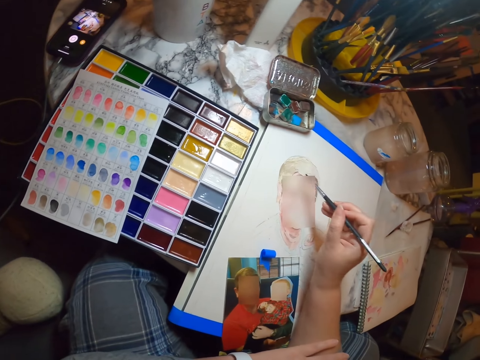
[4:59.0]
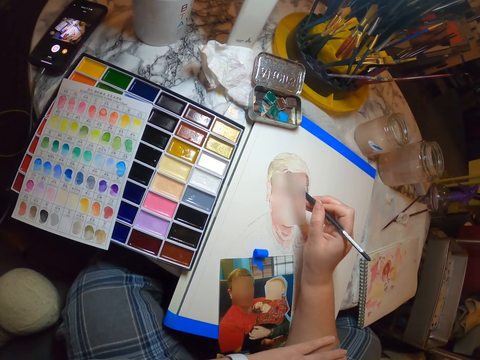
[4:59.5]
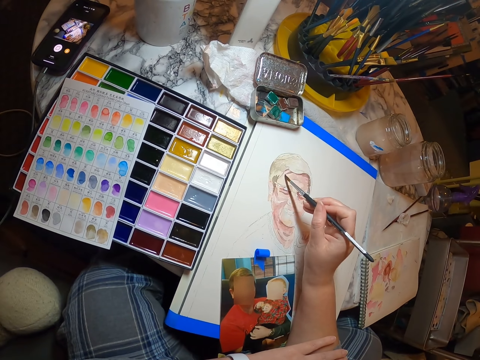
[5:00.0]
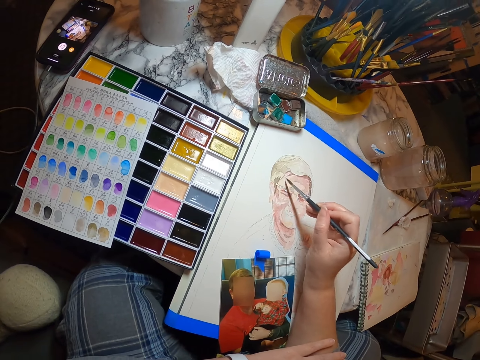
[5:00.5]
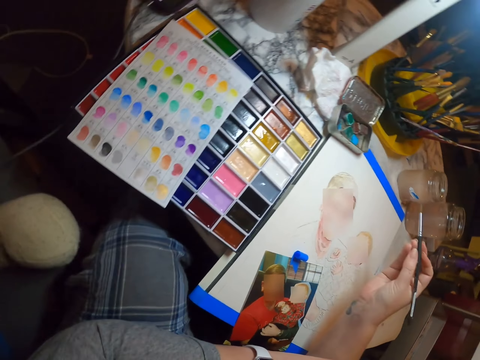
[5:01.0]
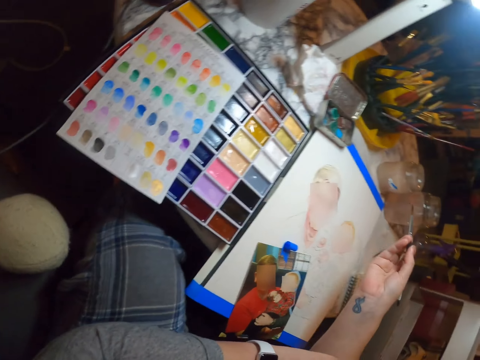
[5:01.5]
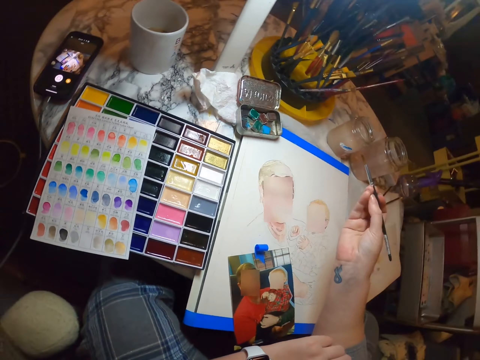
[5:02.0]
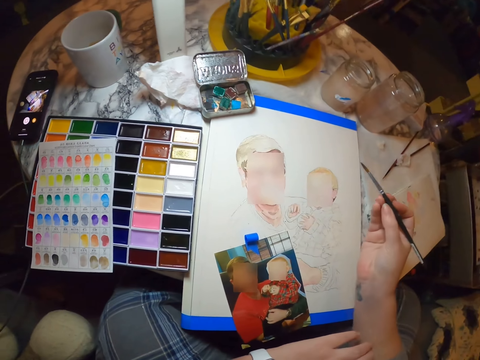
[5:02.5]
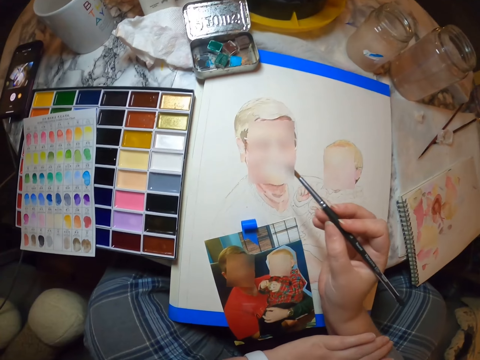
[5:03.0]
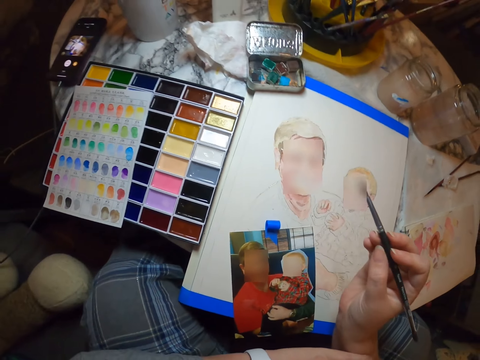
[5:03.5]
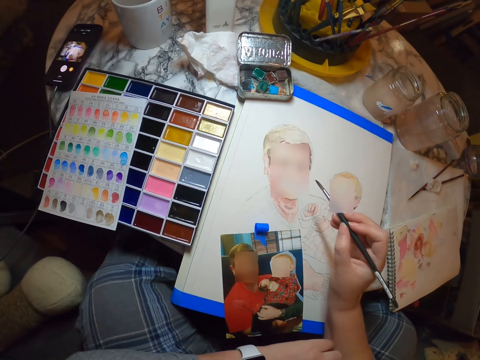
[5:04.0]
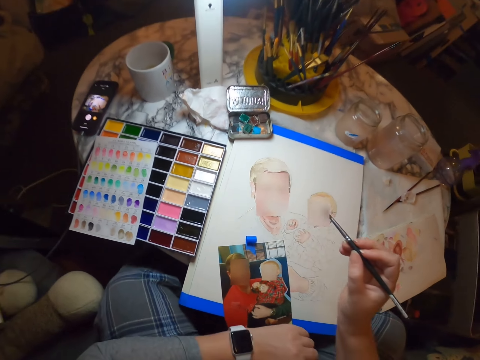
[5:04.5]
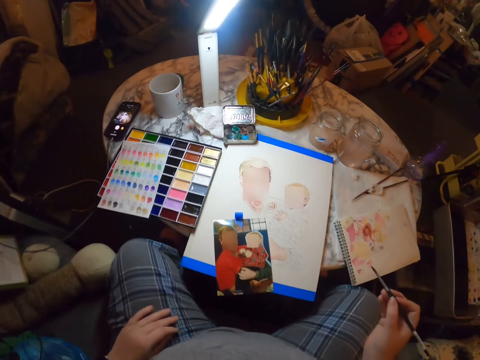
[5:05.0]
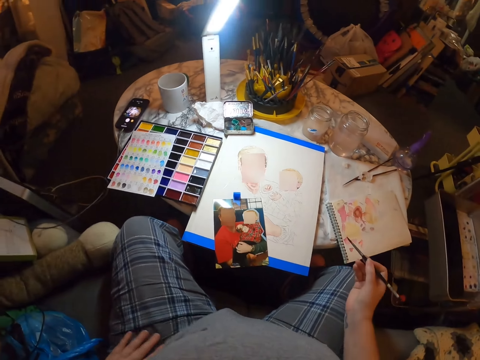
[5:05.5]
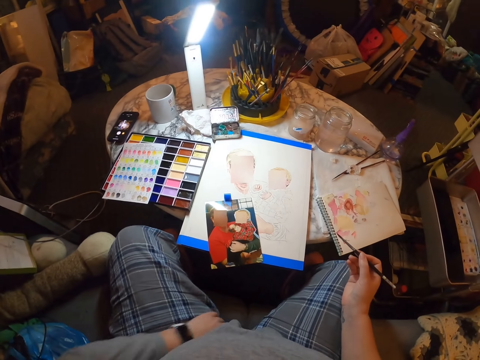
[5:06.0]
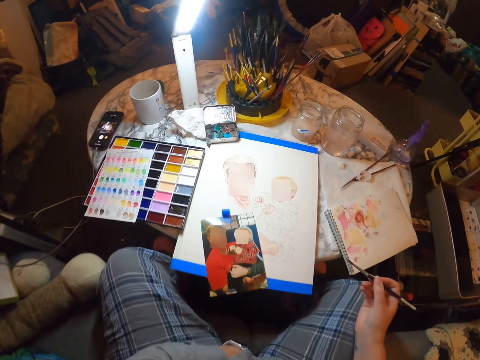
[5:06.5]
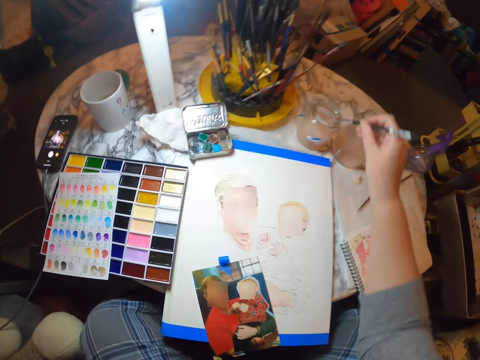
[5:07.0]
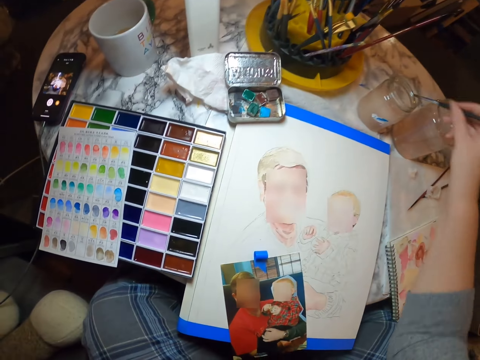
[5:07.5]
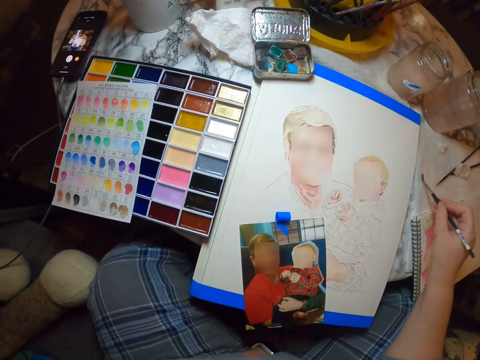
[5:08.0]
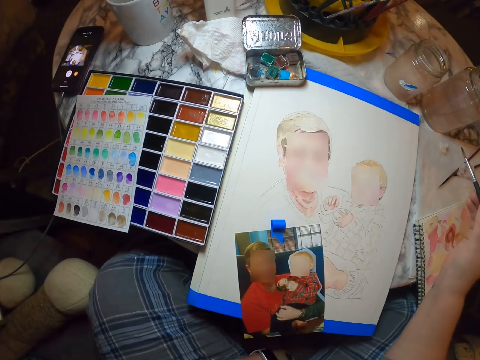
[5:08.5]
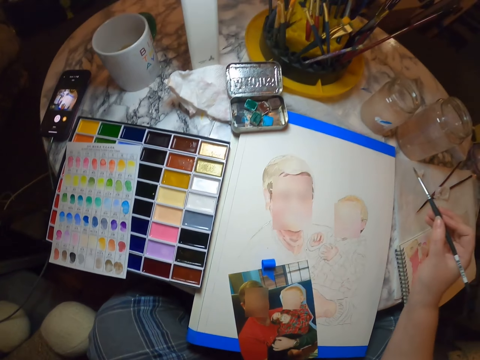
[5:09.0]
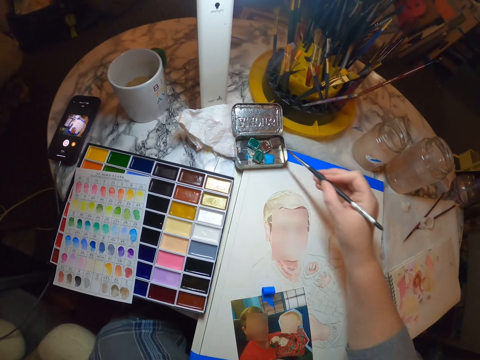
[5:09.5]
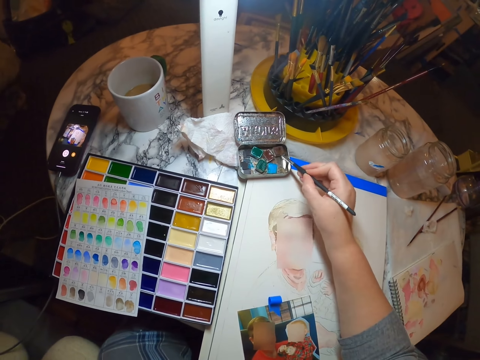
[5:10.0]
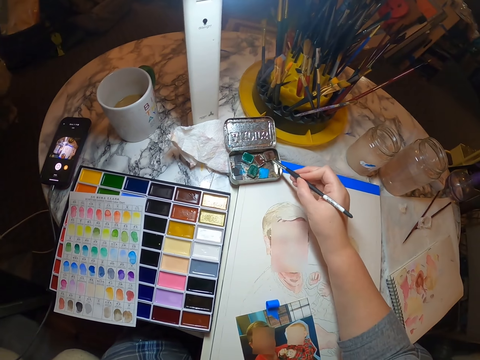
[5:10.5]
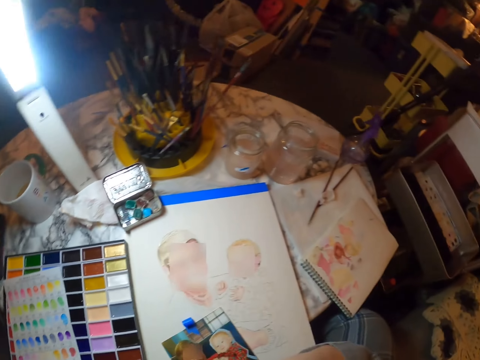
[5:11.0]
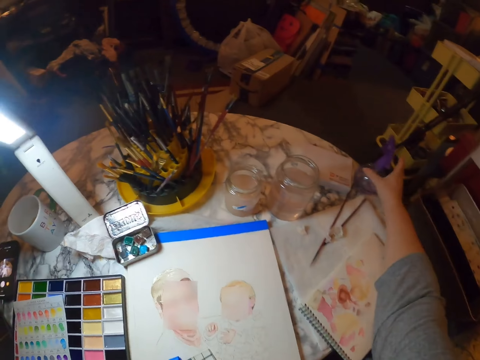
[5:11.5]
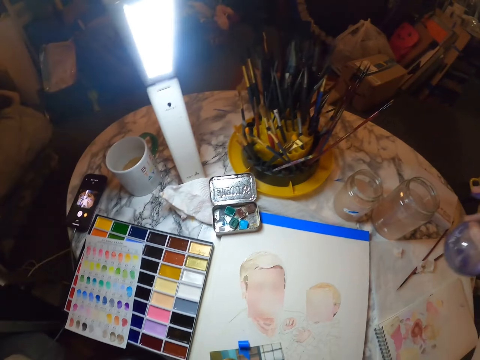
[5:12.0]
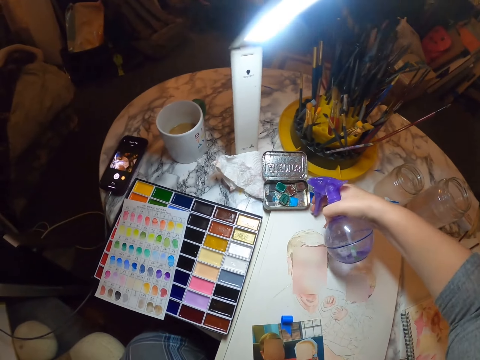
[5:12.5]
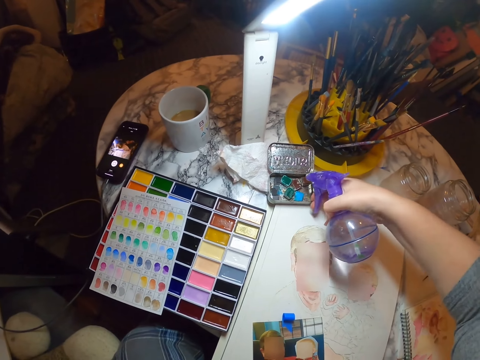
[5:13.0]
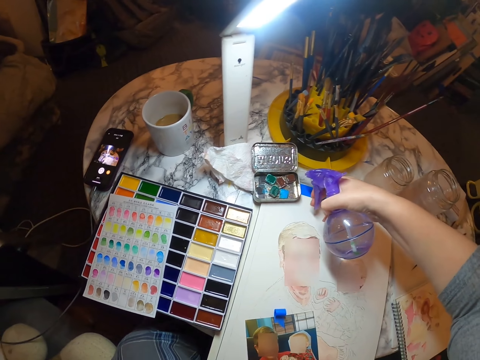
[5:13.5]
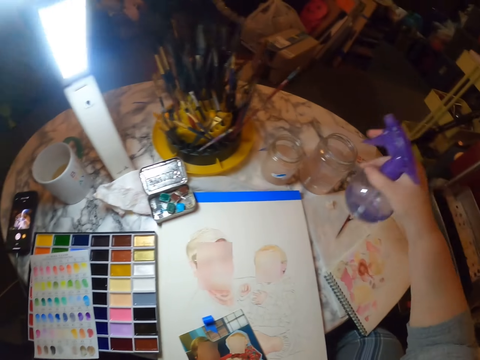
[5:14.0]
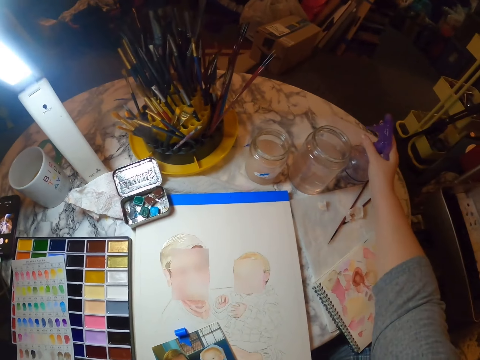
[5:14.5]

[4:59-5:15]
The camera wearer stares at the drawing. They raise the pen. They dip the paintbrush into the water. They stare at the sketch. They rub the paintbrush on the paint in the box. They adjust the camera. They pick up the spraying bottle. They spray water into the paint.

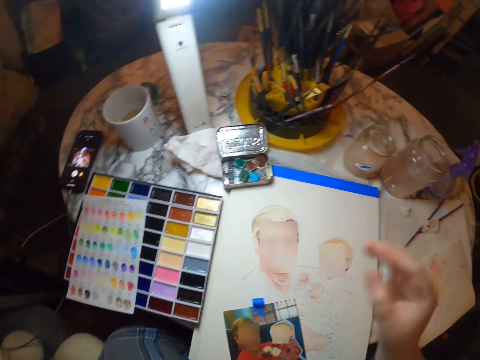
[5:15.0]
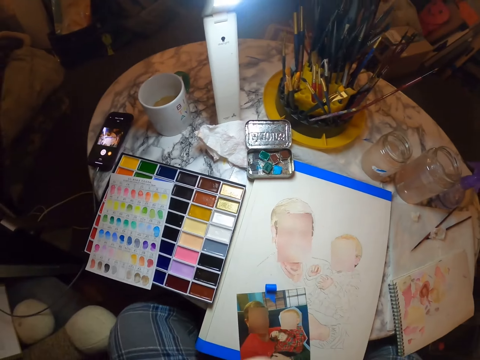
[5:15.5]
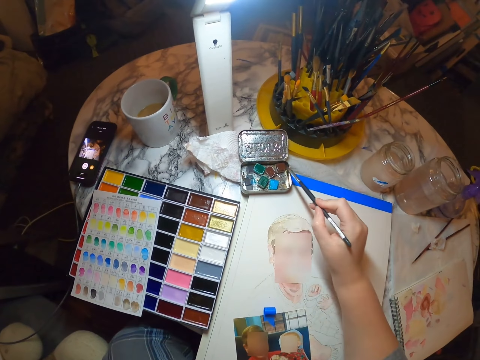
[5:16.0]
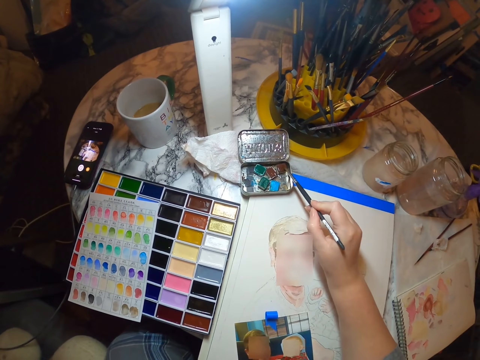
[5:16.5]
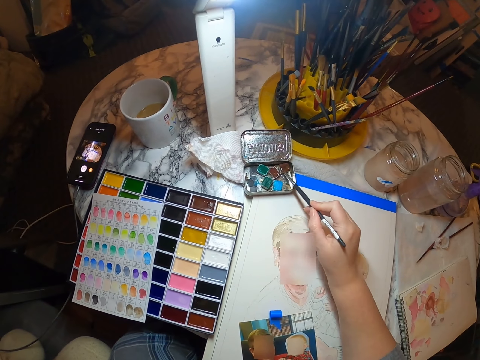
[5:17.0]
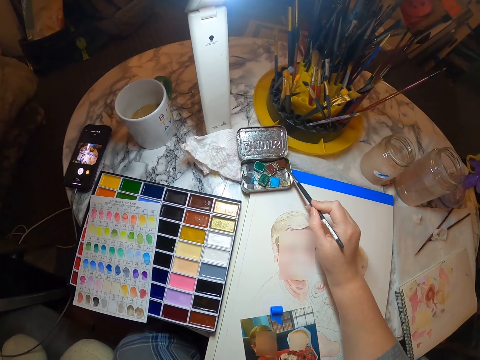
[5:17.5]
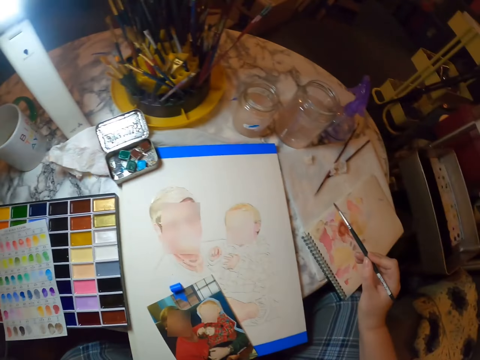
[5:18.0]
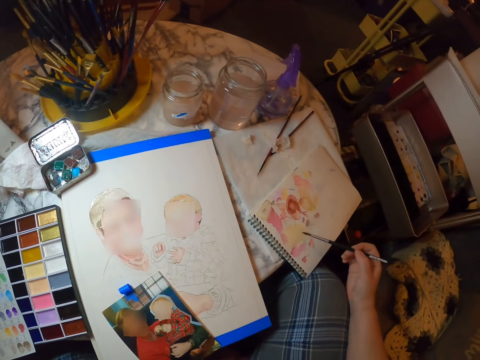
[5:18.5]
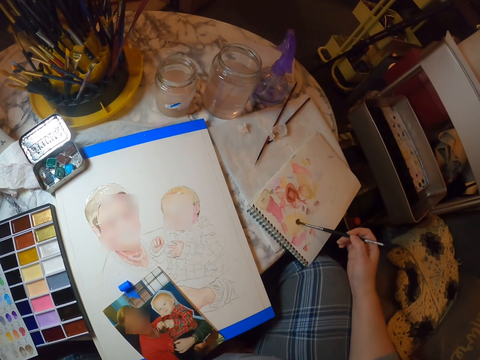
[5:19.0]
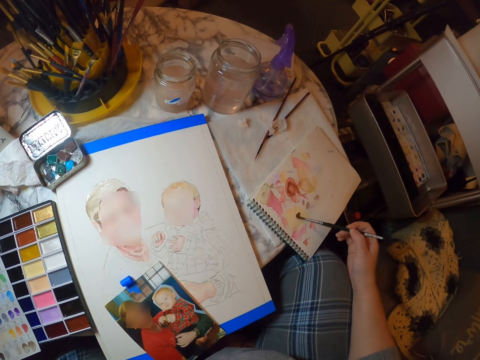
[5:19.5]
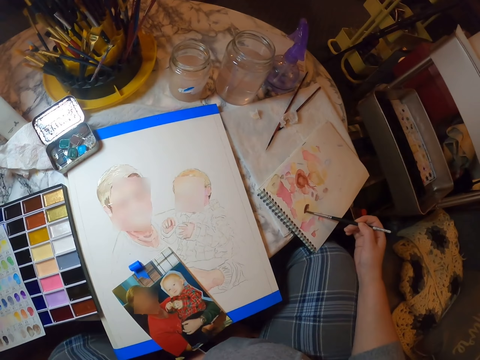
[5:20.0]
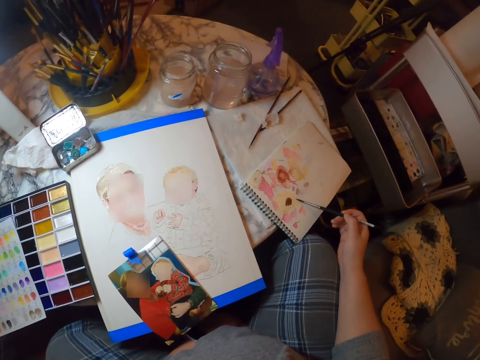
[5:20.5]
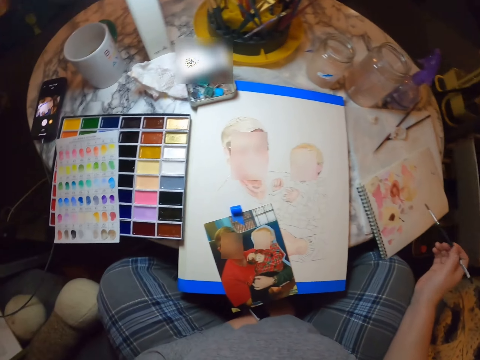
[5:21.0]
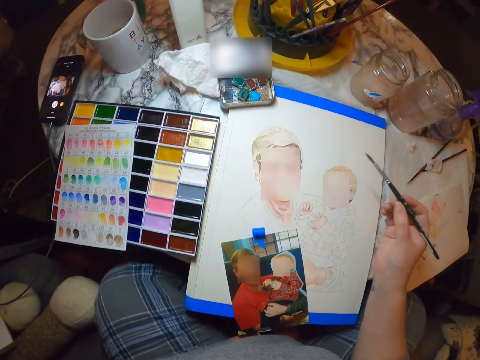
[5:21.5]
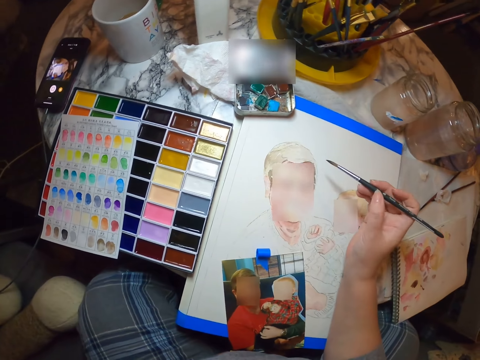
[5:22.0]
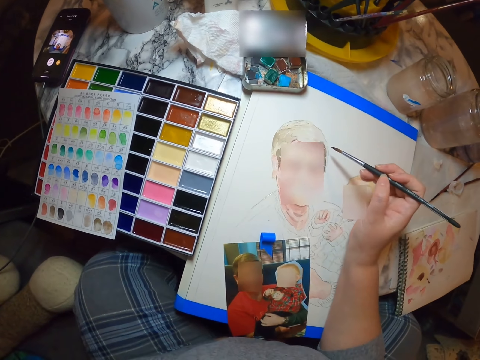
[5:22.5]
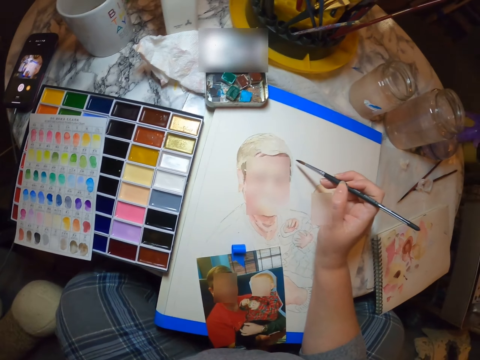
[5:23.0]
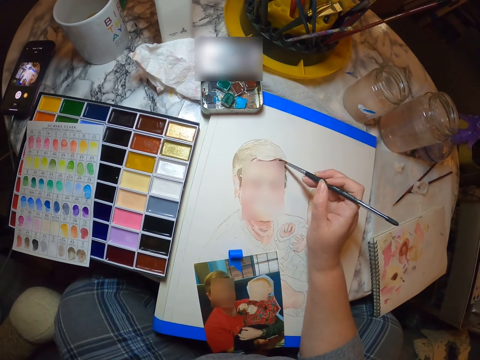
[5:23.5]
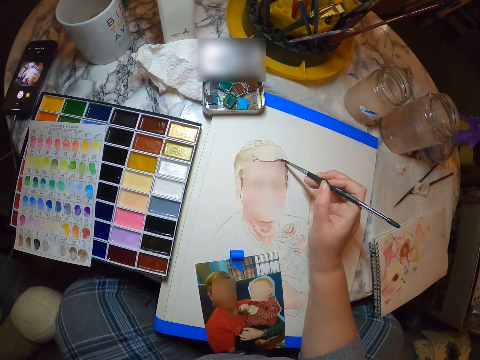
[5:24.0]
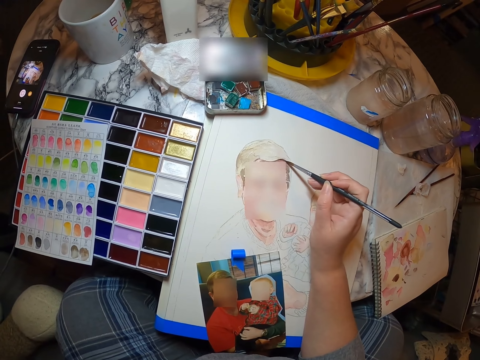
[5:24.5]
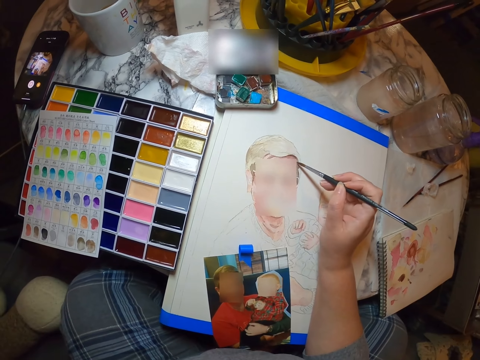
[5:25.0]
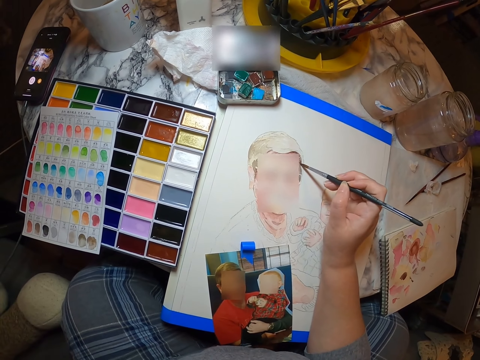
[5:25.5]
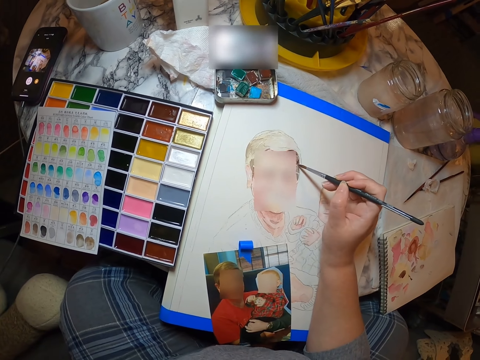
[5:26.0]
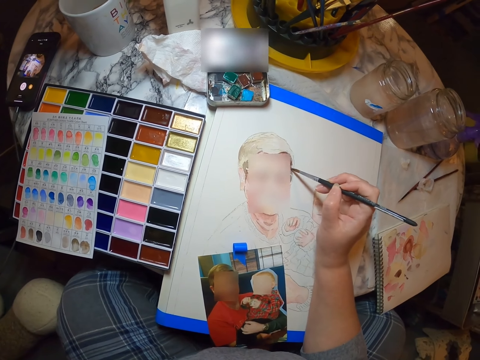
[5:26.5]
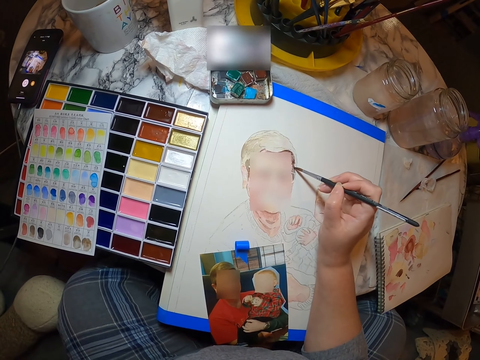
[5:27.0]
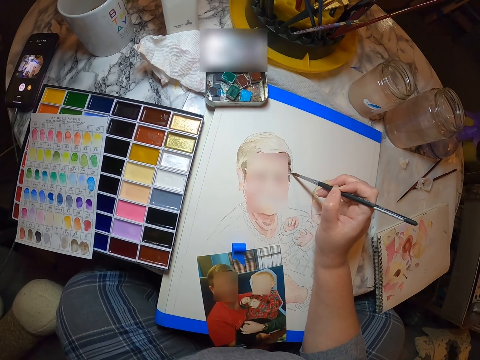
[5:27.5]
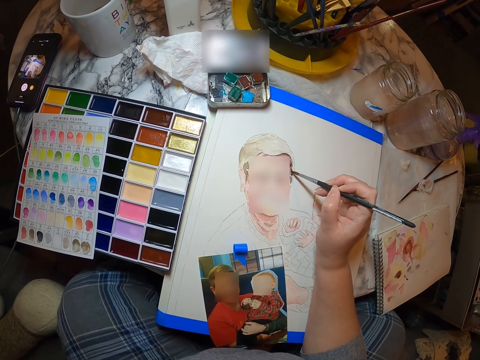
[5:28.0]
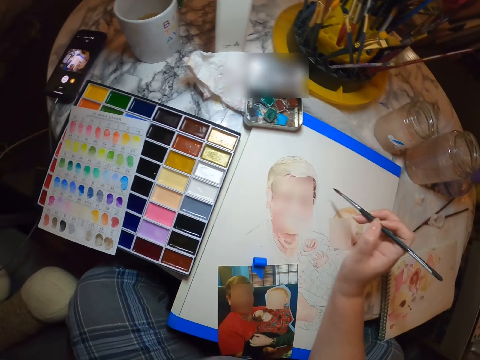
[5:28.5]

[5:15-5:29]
The camera wearer puts the spray bottle on the table. They rub the paintbrush on the paint in the box. They paint on the rough draft. They paint the sketch.
